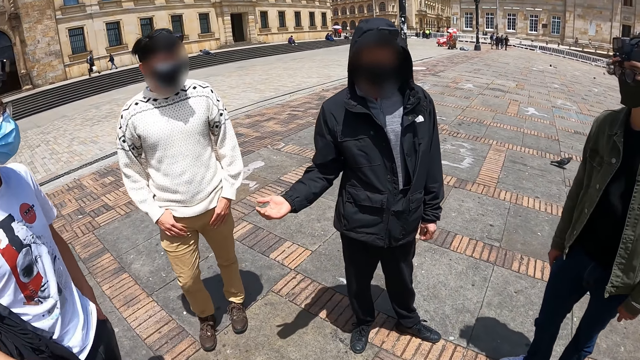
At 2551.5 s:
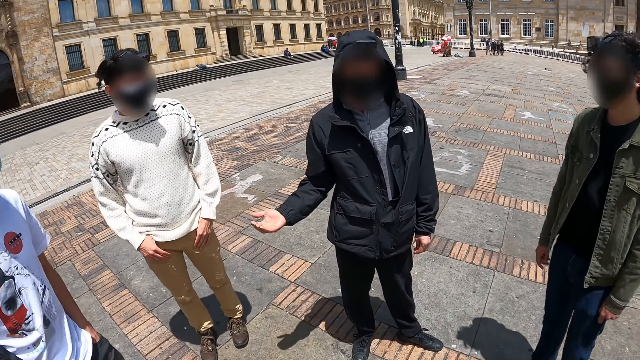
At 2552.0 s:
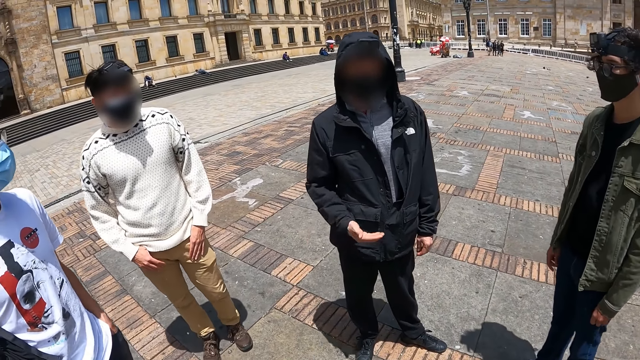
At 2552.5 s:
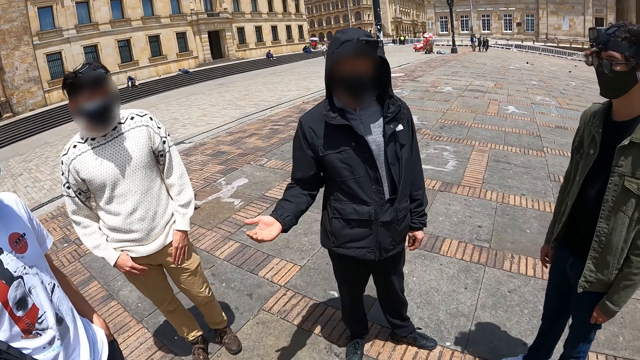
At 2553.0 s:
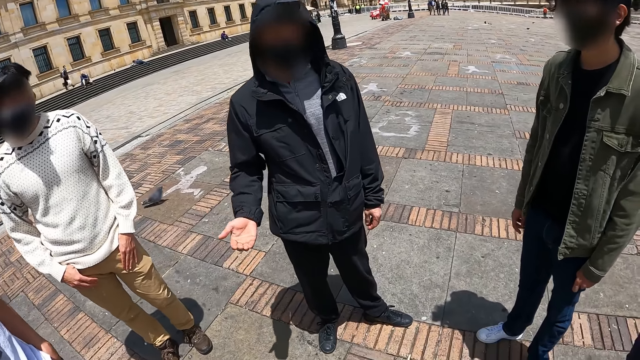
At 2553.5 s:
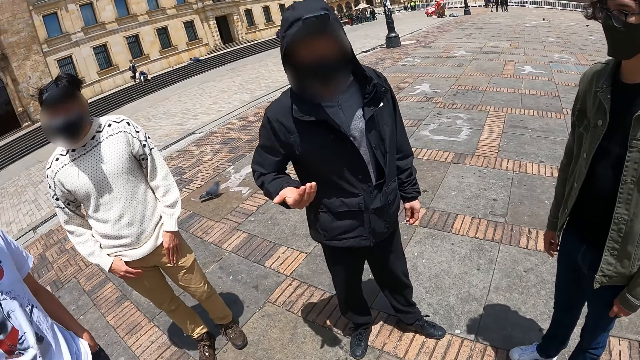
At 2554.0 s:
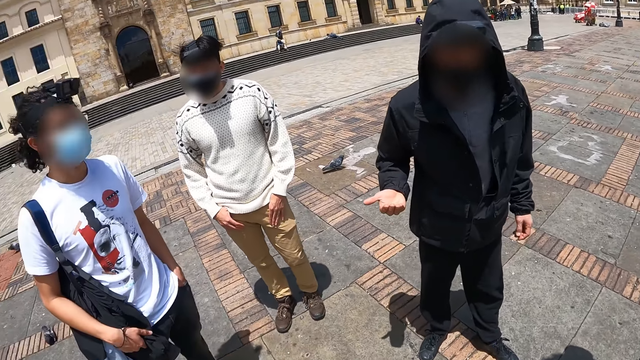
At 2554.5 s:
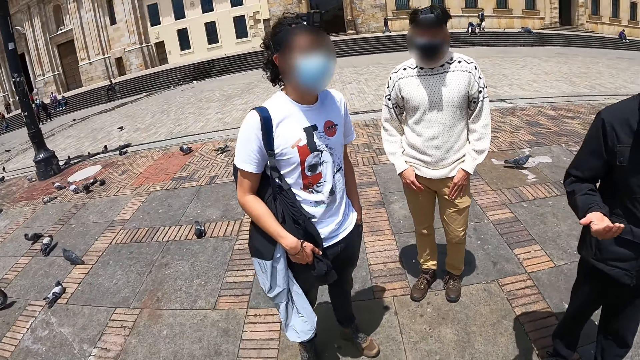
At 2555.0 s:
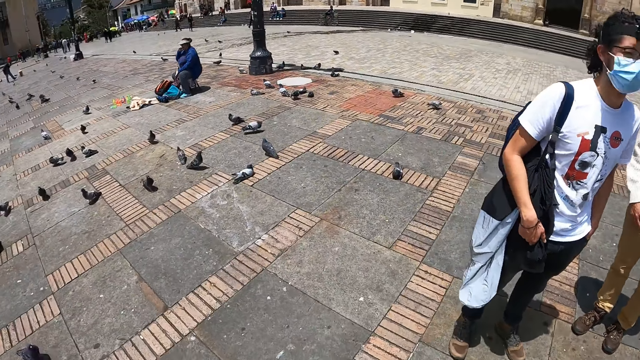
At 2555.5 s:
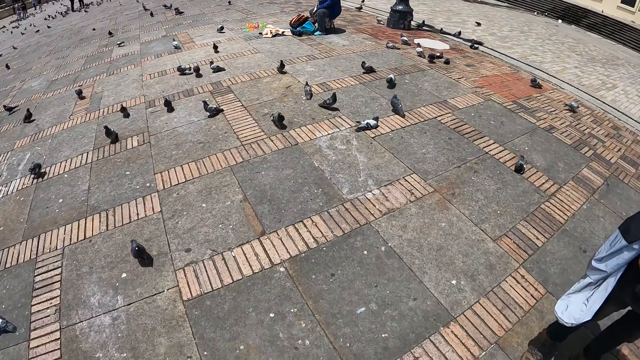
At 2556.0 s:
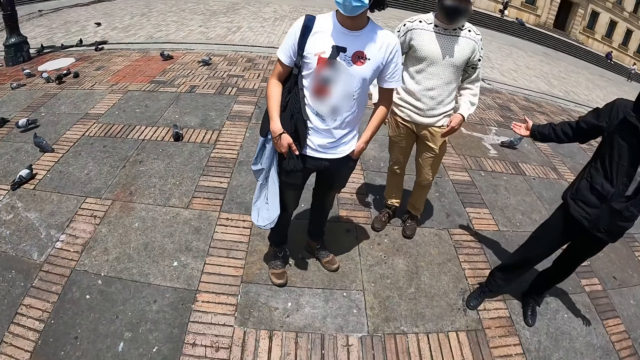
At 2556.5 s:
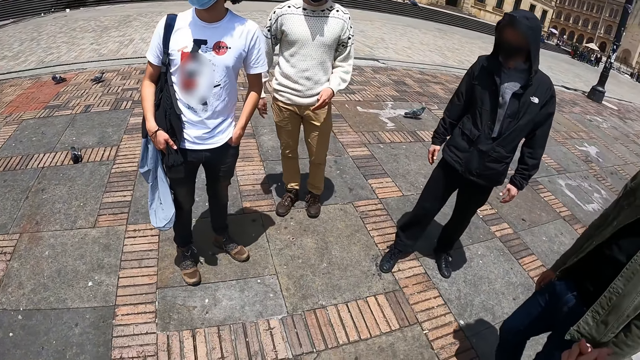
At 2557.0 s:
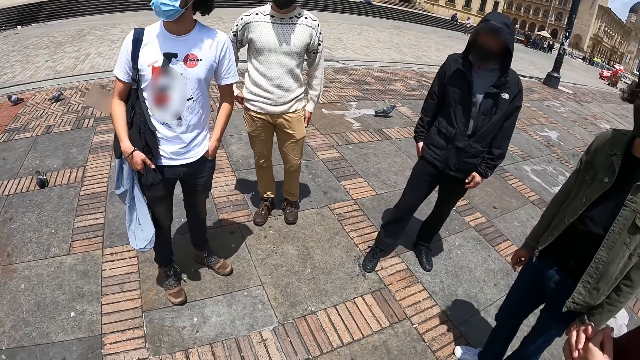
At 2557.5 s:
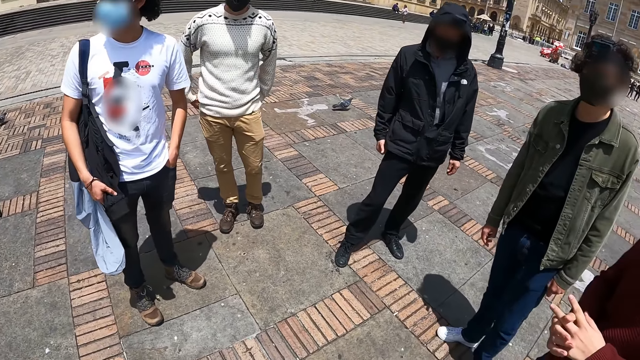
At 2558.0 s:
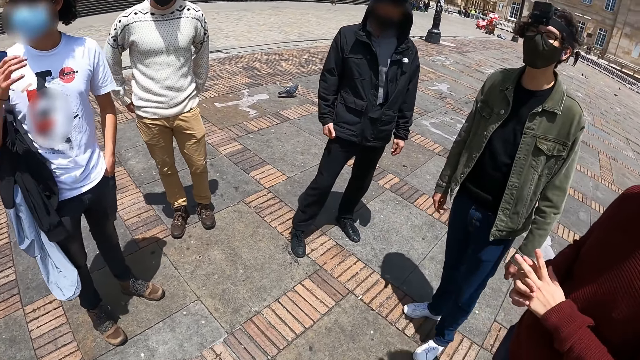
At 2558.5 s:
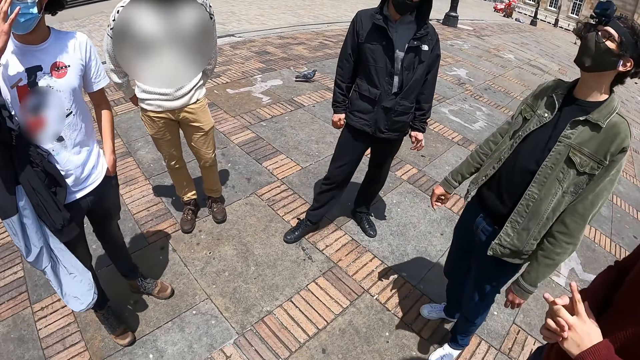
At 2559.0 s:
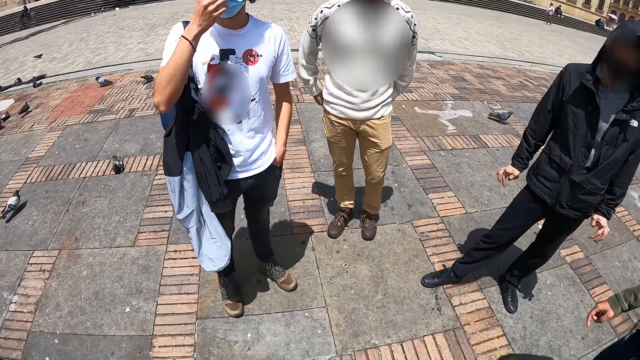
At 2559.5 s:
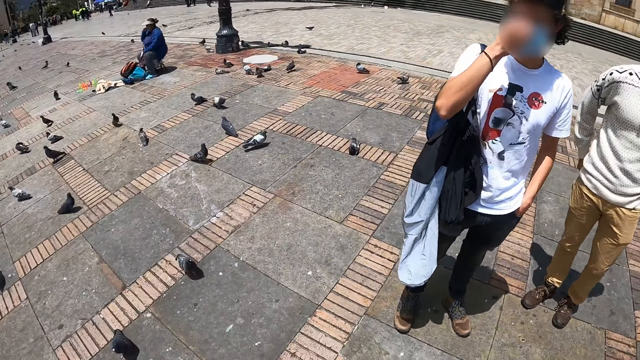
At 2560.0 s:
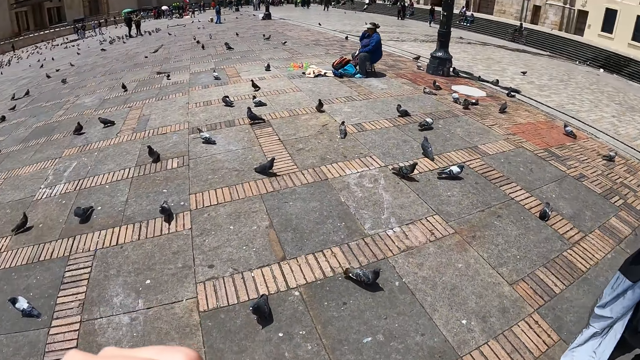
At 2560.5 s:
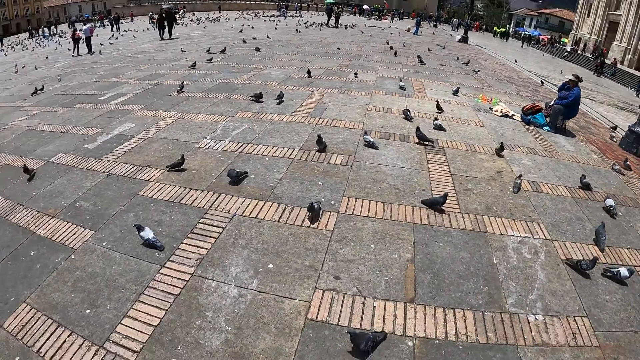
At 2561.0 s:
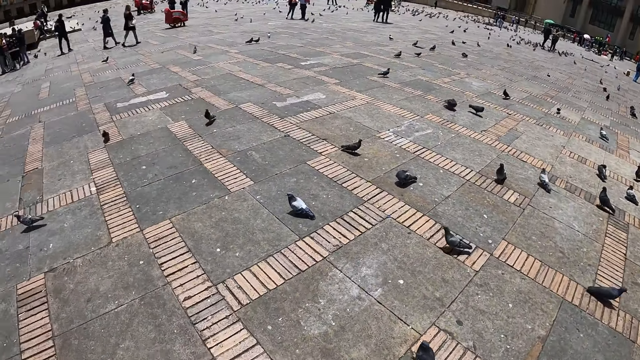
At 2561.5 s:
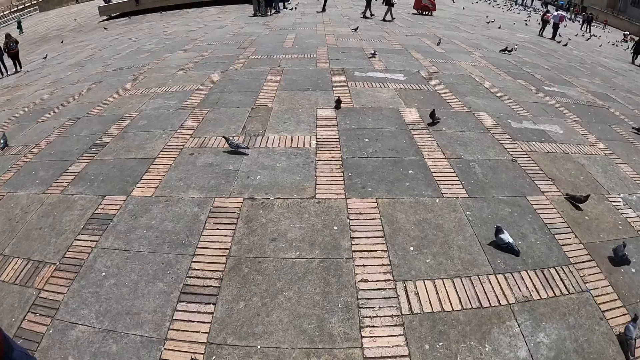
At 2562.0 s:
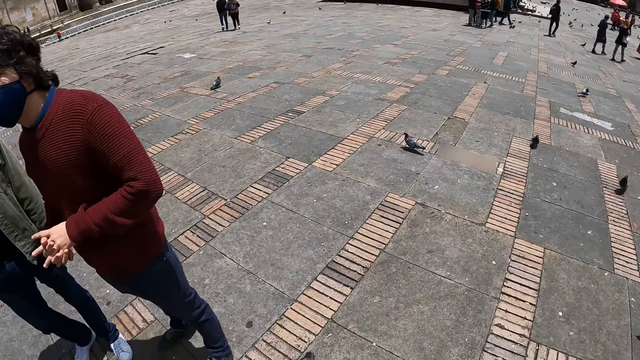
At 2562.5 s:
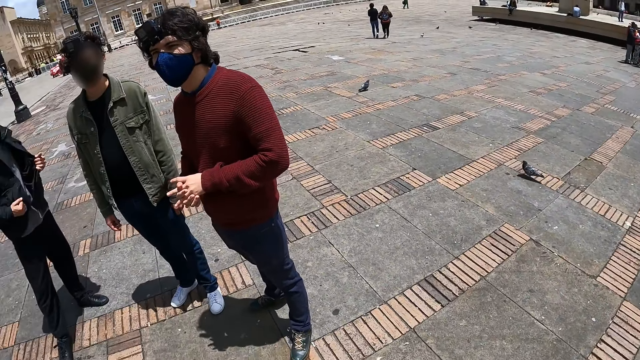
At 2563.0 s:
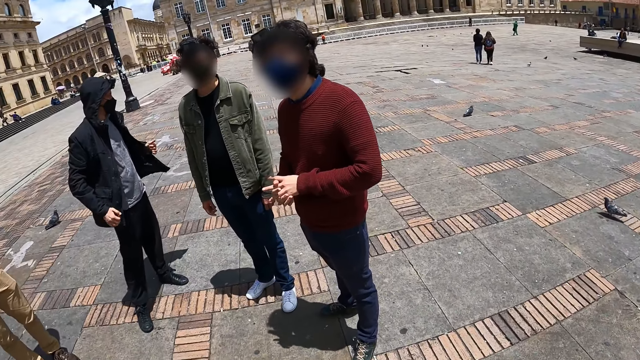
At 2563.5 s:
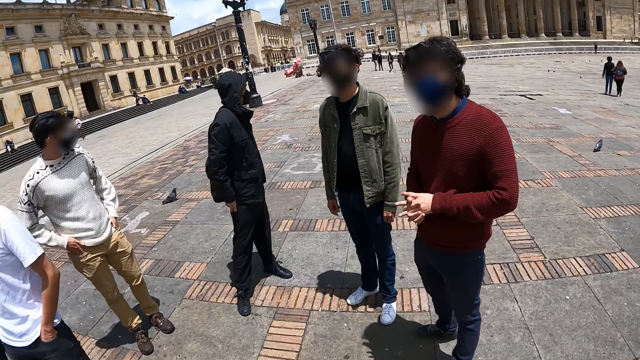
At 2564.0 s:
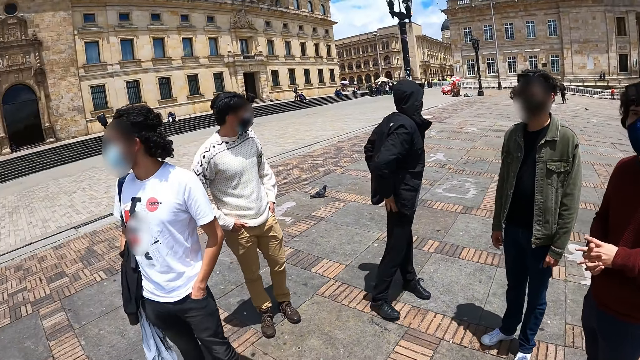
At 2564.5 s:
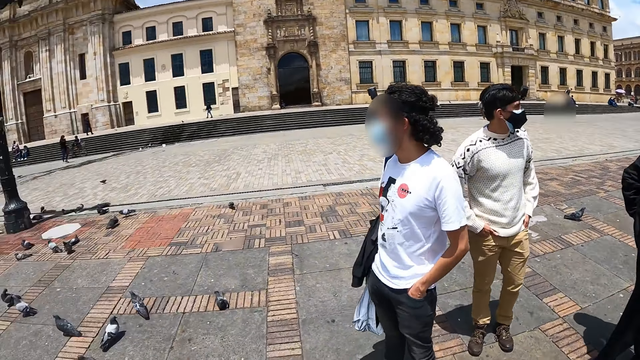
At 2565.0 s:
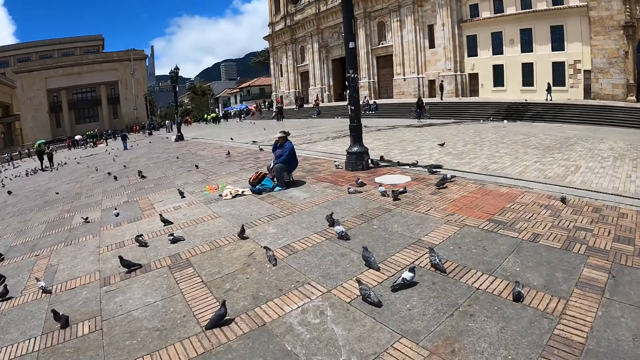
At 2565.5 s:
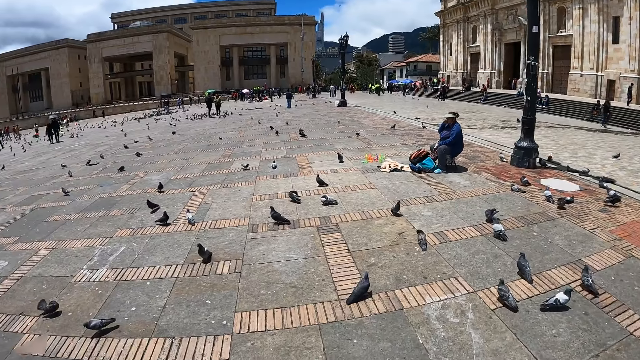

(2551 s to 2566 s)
A man interacts with the camera wearer. The camera wearer looks around. Another man touches his face. The camera wearer looks around.

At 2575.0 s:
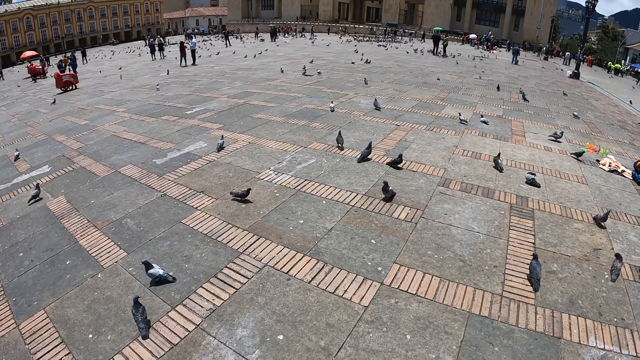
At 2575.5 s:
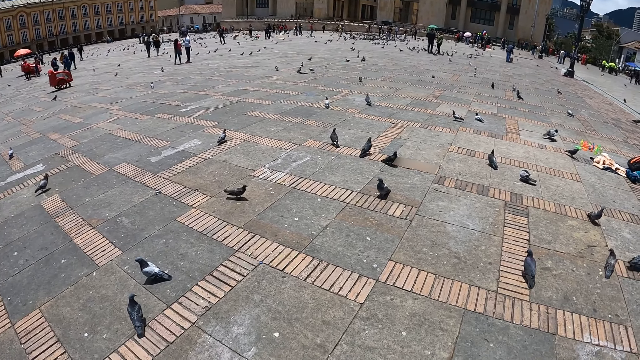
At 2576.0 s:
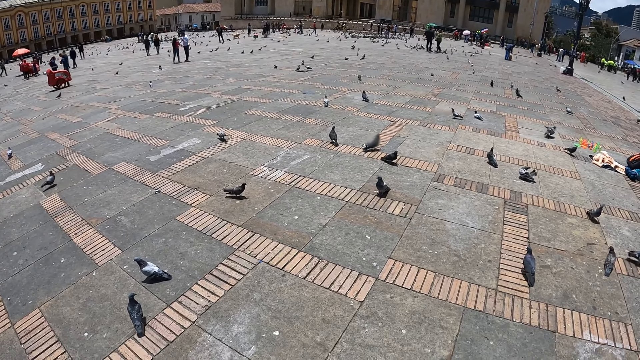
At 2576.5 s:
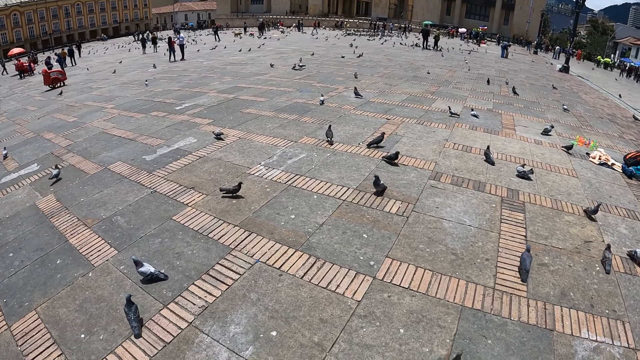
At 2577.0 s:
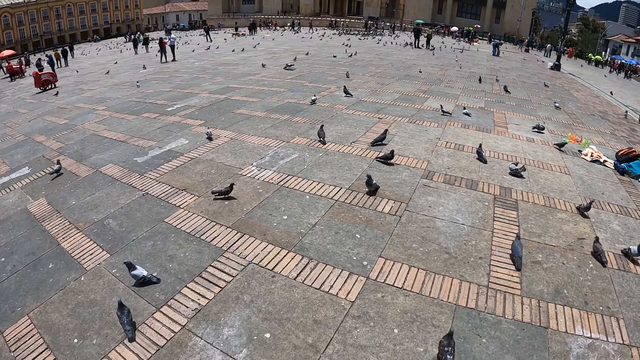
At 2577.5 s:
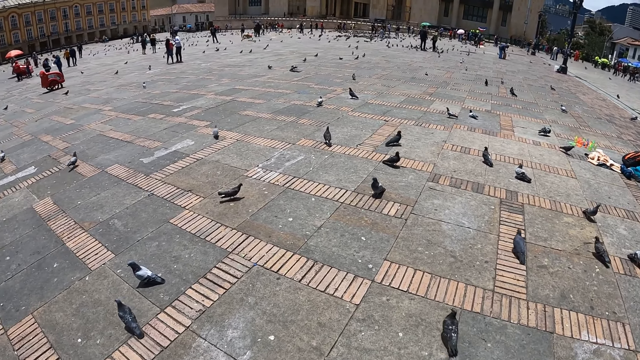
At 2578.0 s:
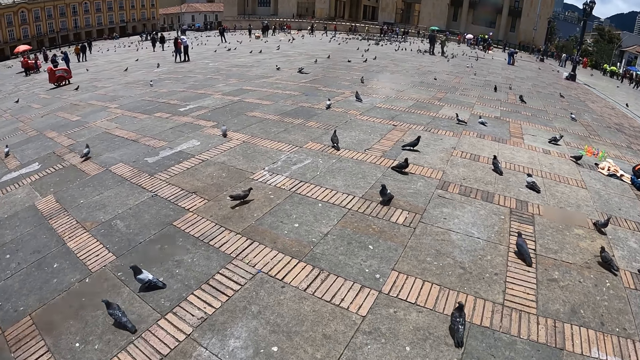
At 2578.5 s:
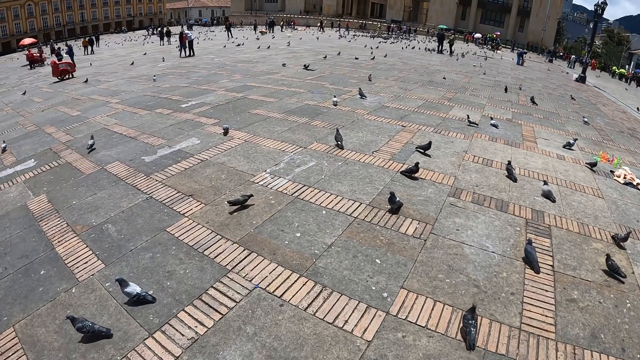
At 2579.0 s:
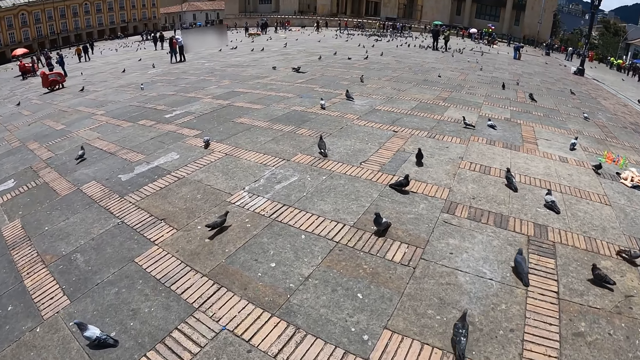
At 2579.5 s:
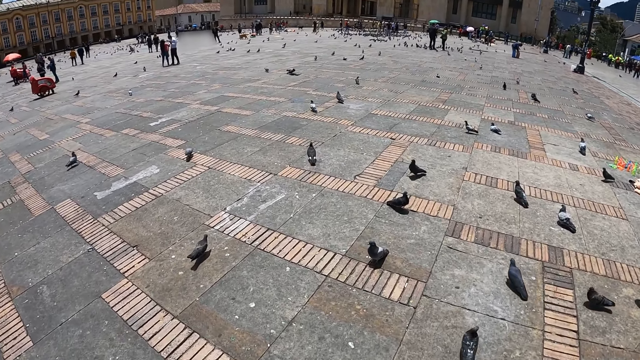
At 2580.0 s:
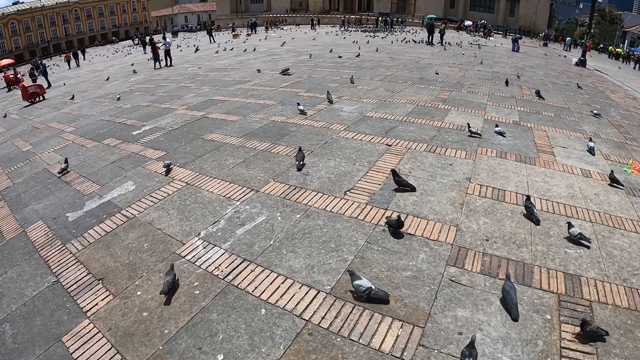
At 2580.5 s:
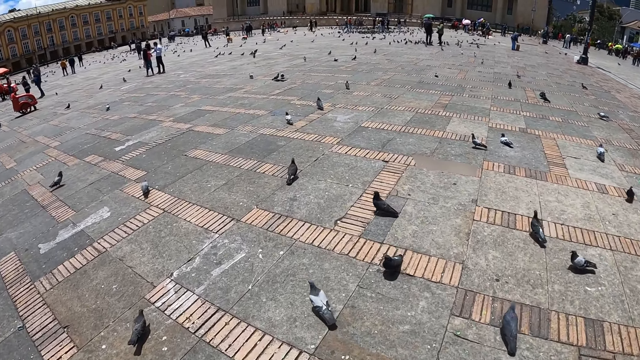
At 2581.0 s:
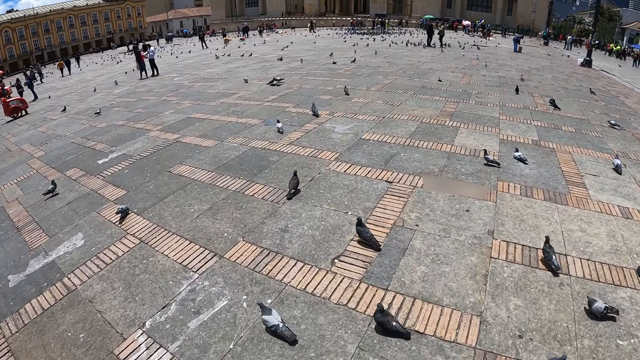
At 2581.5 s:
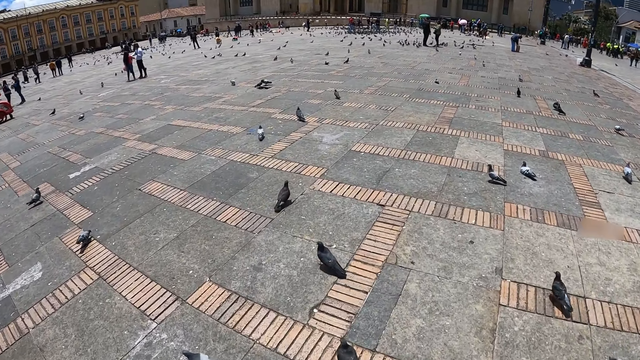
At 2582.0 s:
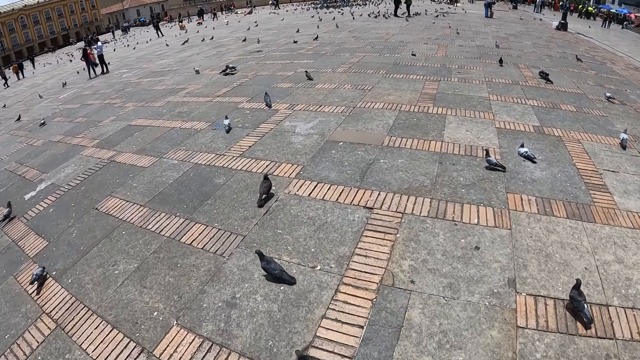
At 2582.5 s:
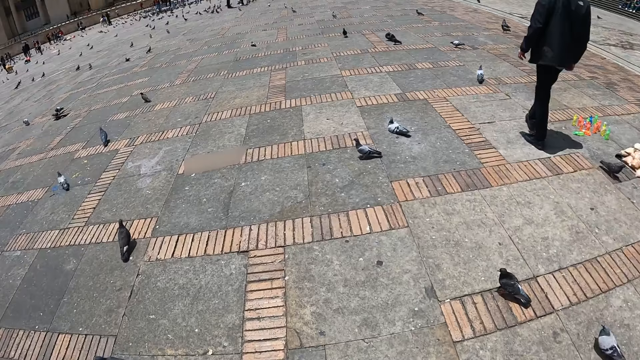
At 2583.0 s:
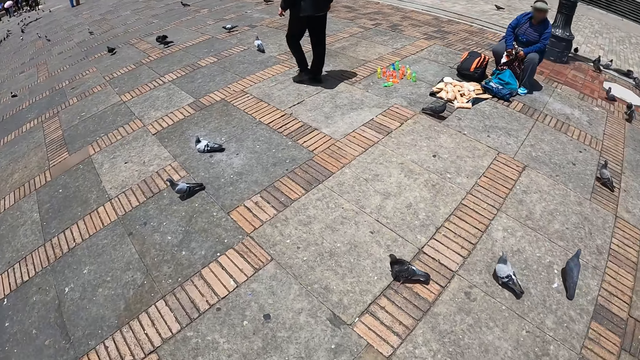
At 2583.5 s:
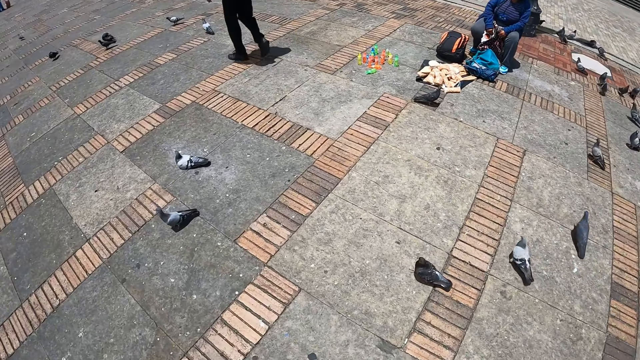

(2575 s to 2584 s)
The camera wearer walks on the streets.
